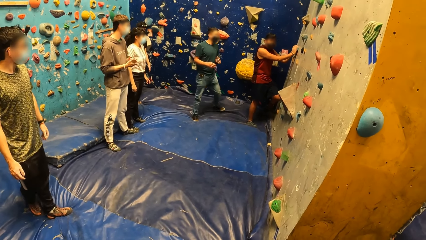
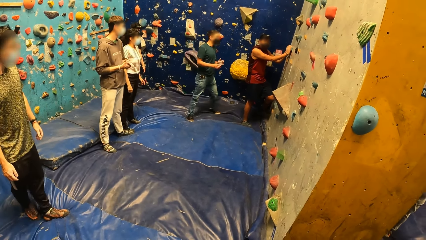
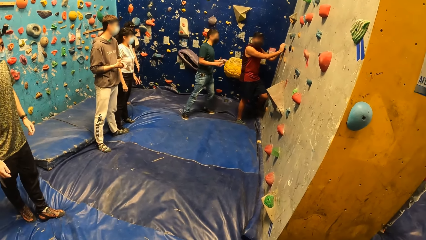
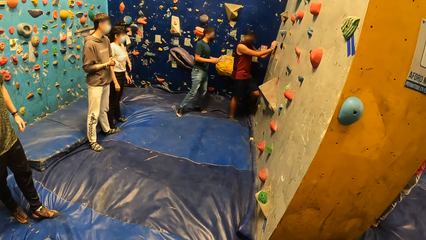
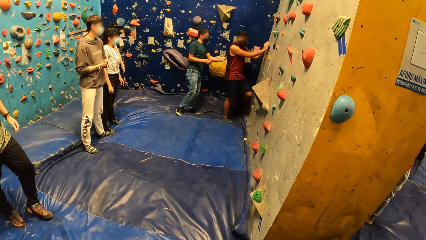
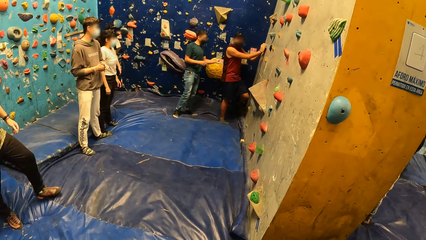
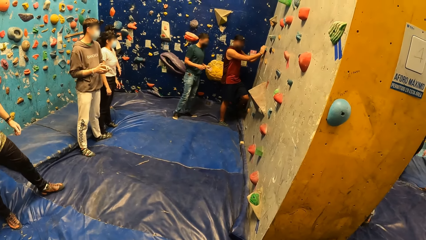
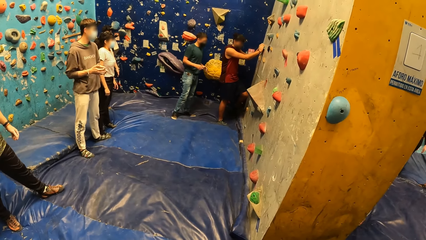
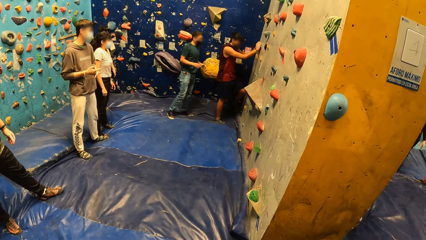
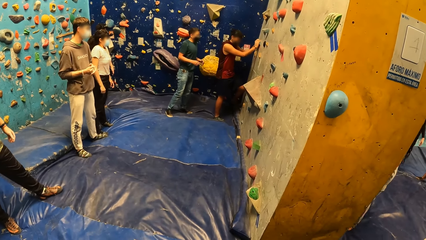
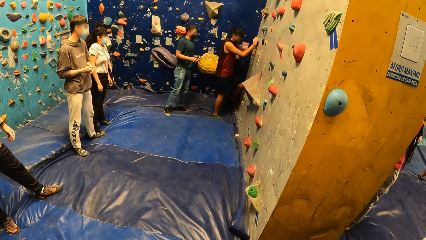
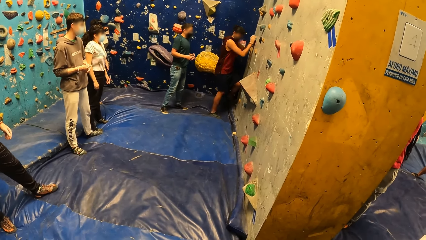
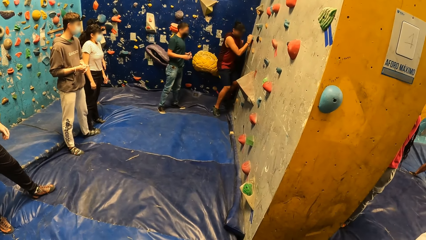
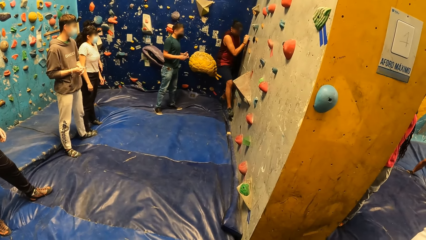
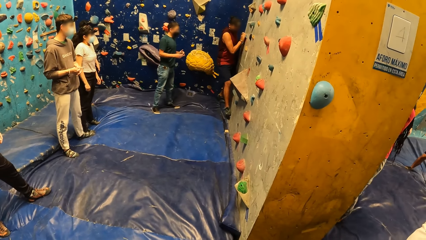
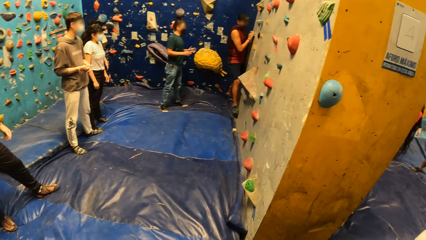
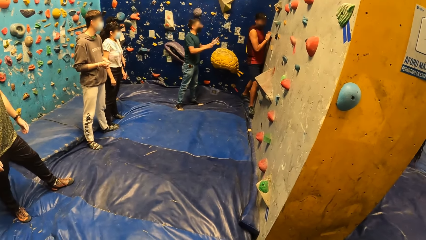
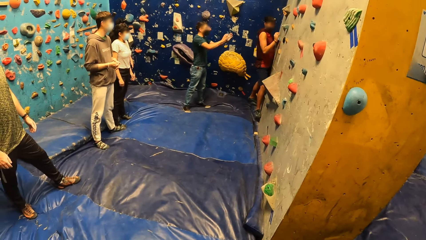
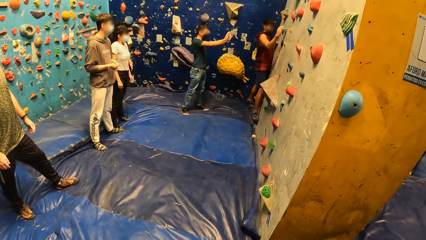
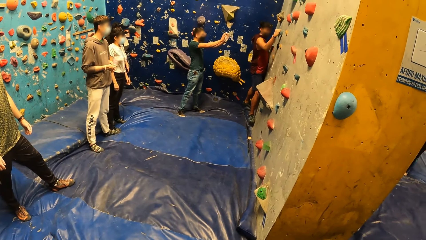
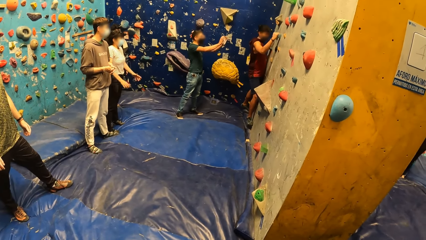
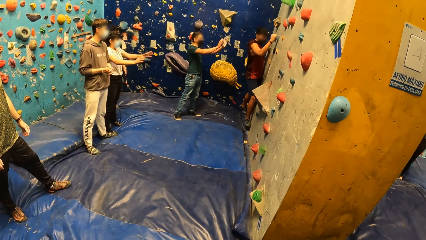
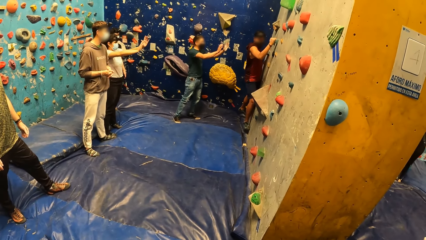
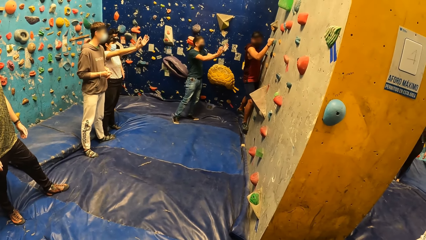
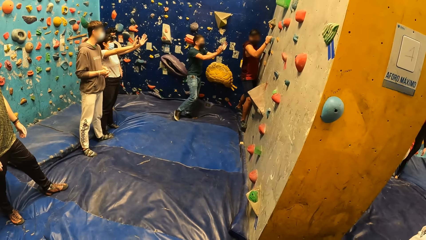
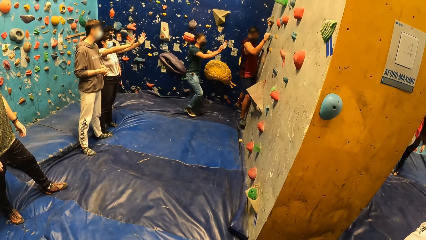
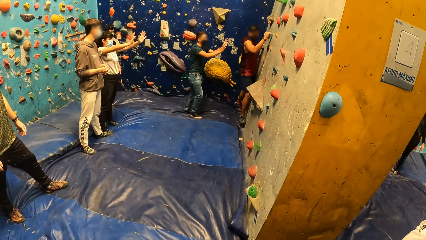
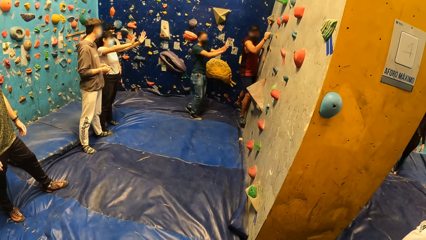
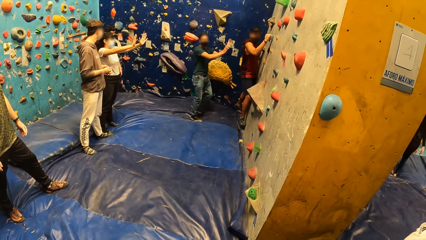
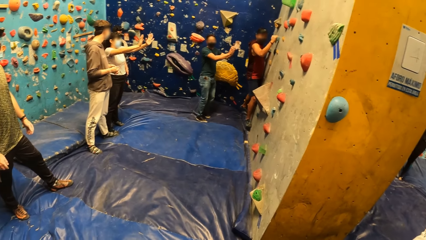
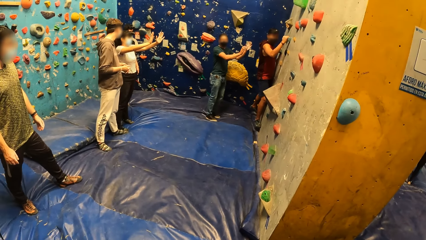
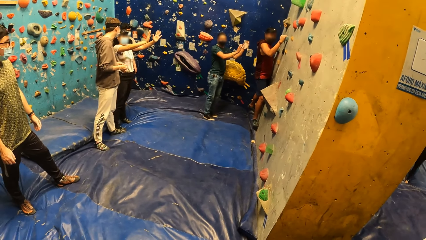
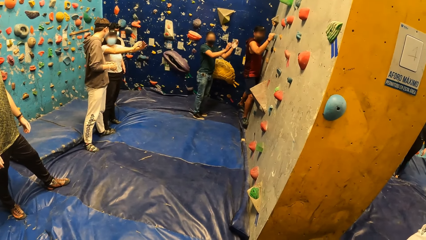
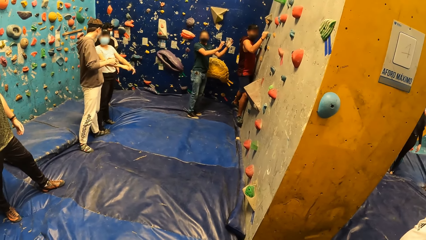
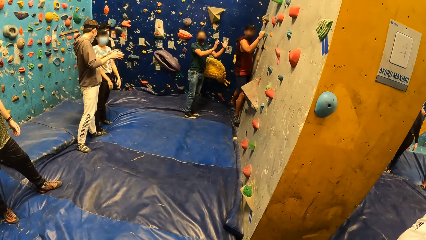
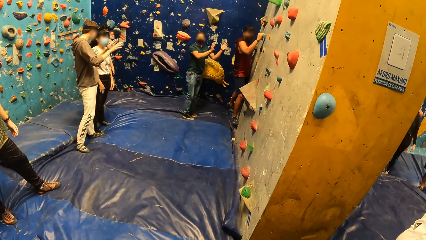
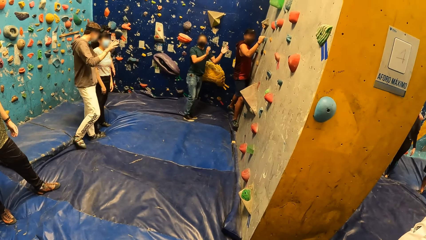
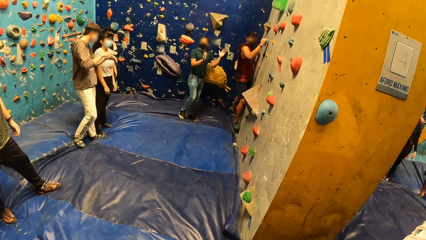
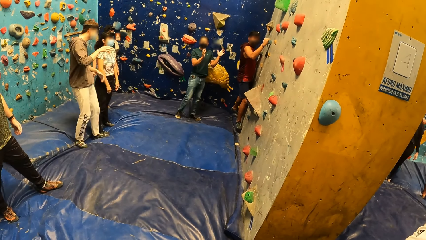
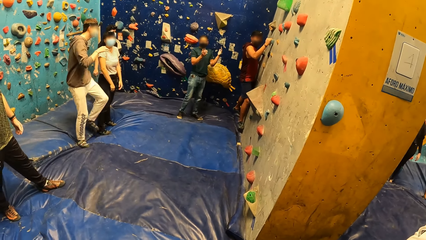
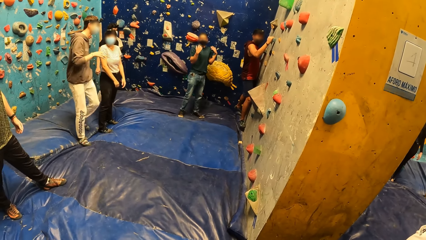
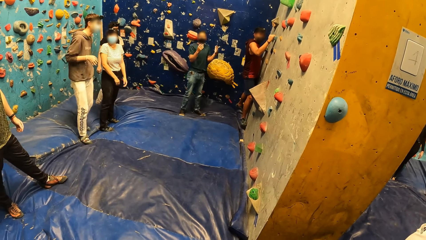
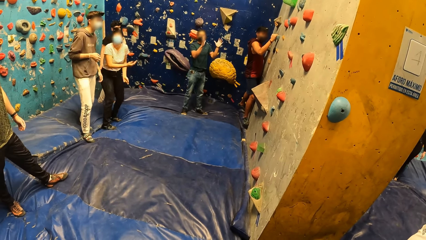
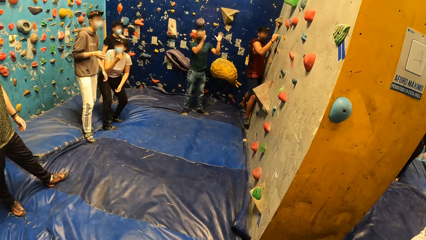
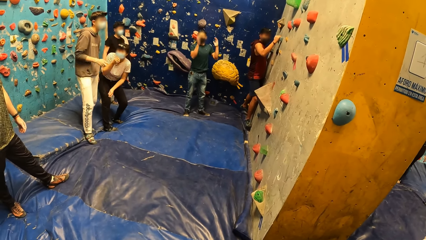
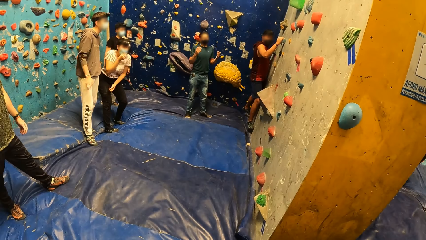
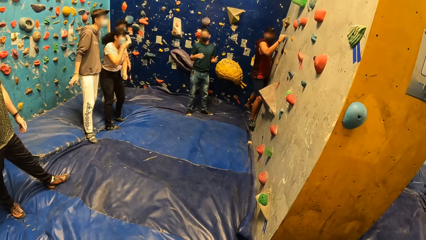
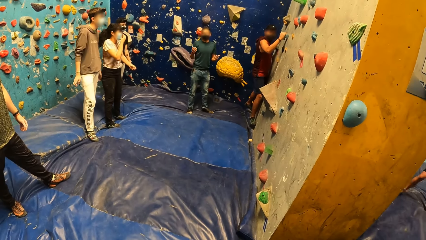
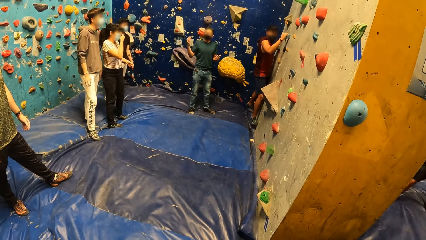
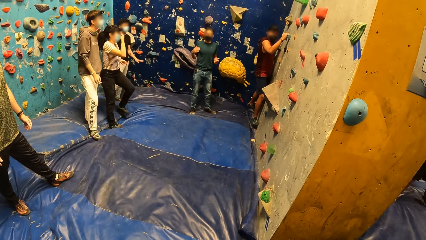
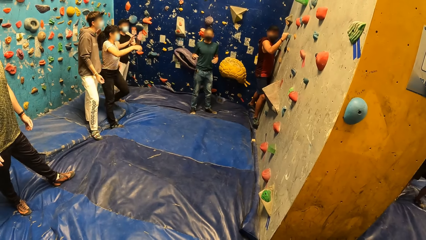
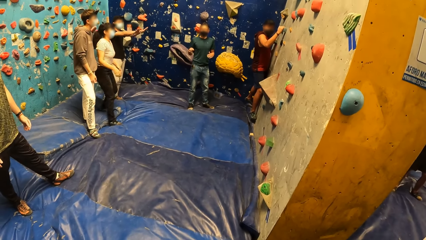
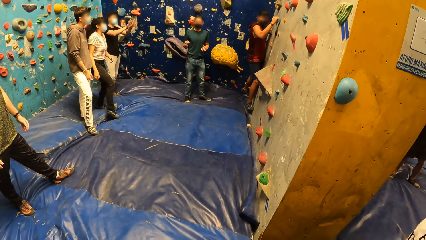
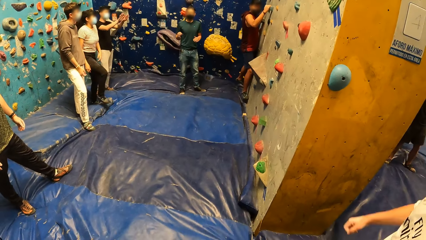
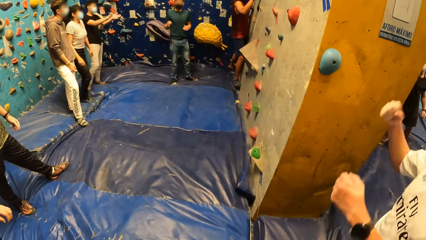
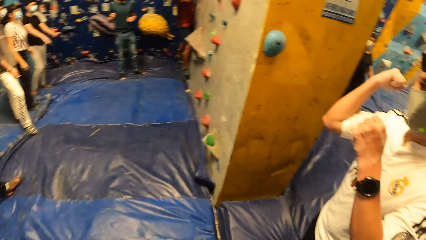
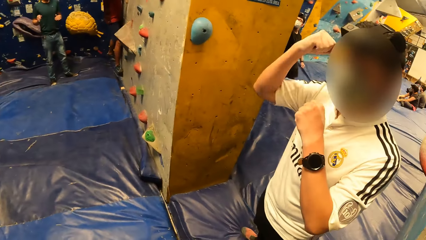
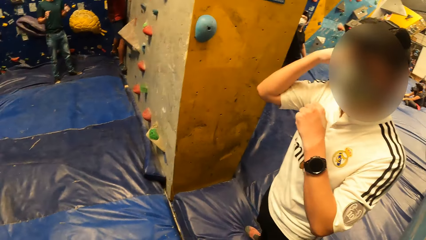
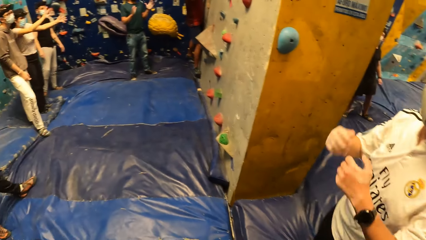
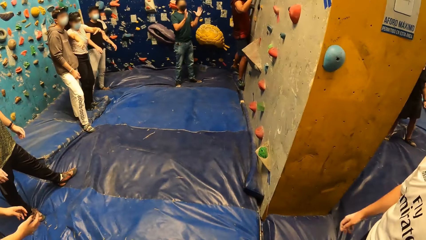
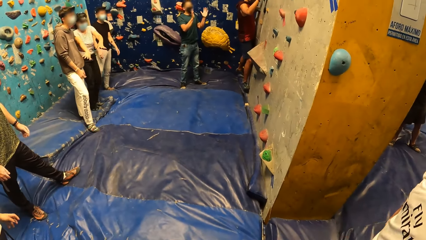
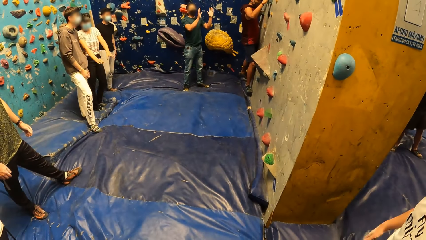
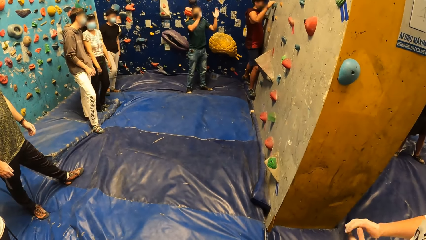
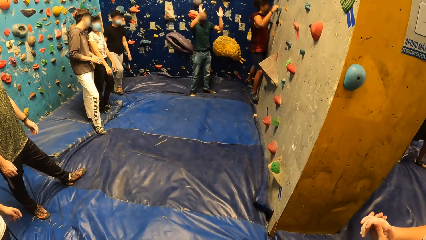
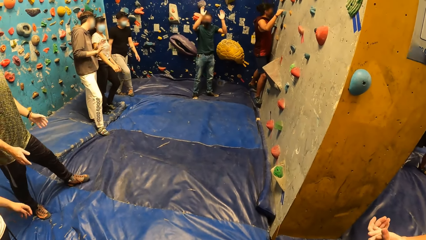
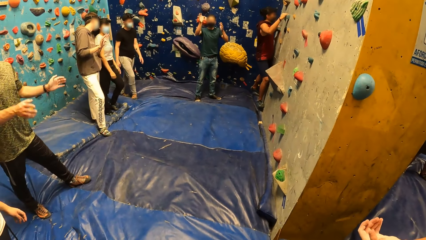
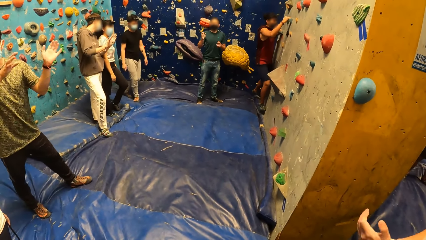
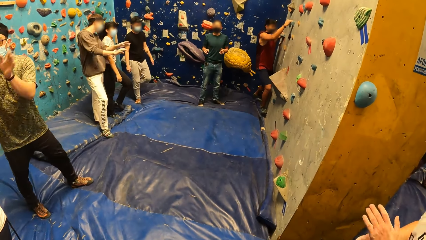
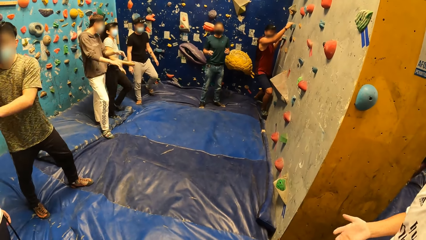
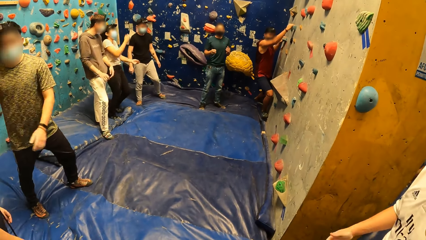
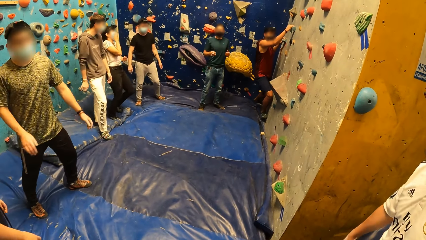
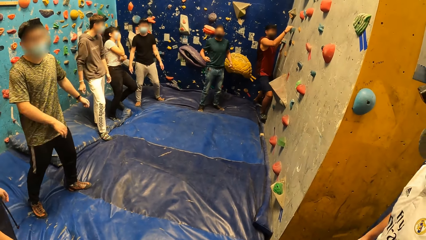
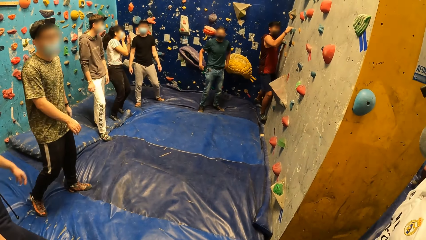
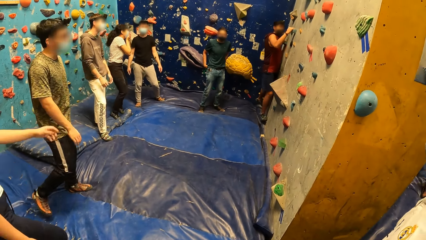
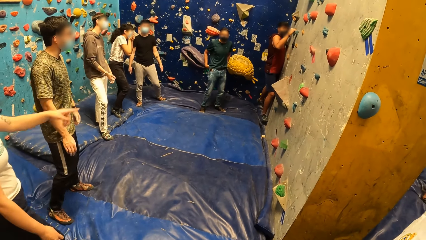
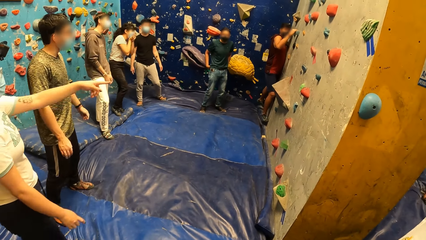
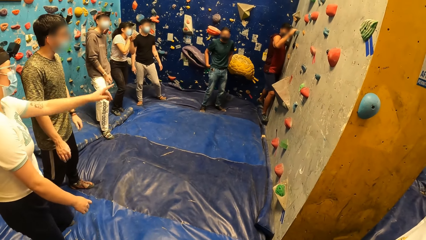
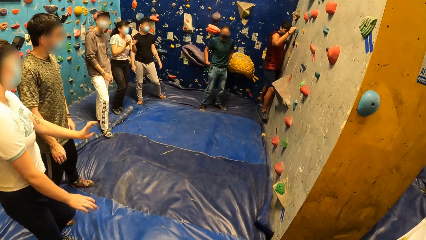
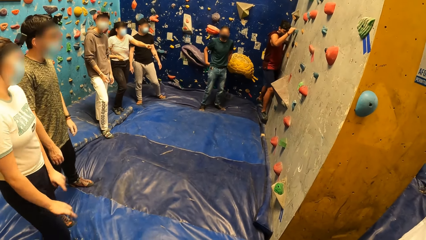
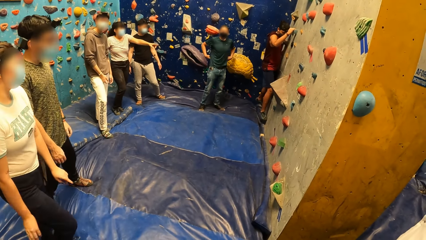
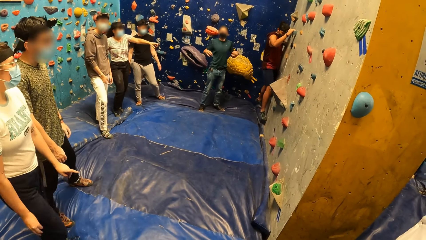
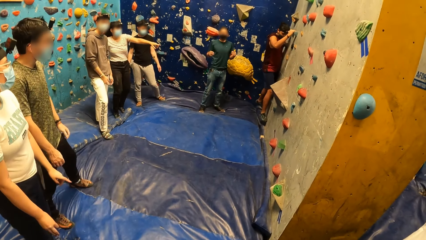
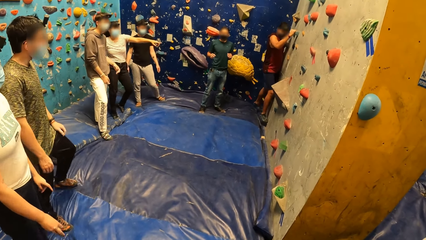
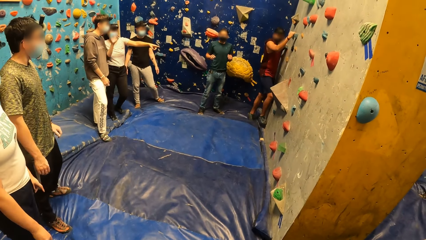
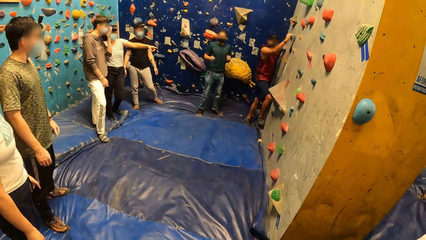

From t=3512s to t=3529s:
A man converses with another man. The other man climbs the wall. A woman lifts her hands. The first man moves to the other man. The woman bends her body. The first man converses with the colleagues. Another man gesticulates with both hands and lifts his hands. The camera wearer looks at that man. They look at the colleagues. They interact with the group of people at the gym center.
